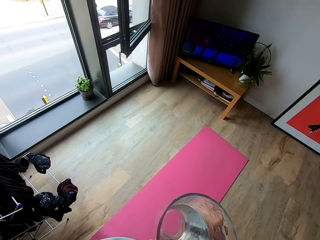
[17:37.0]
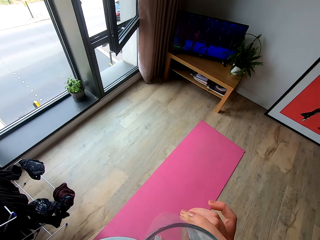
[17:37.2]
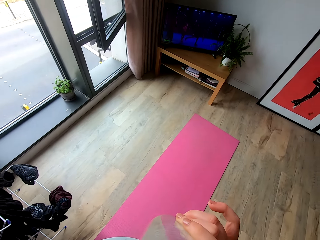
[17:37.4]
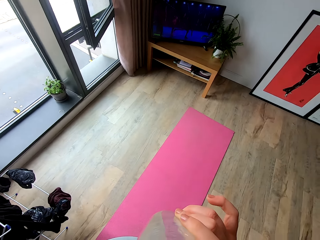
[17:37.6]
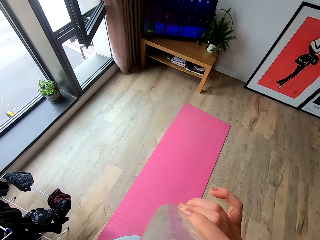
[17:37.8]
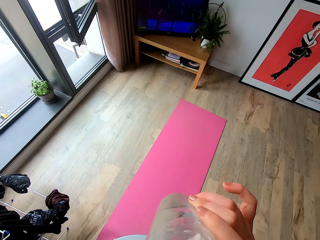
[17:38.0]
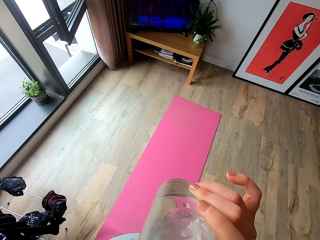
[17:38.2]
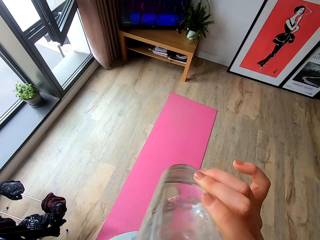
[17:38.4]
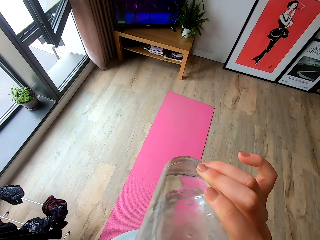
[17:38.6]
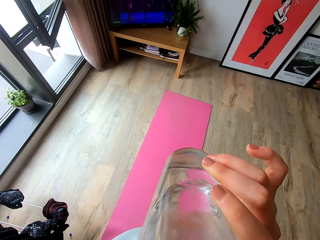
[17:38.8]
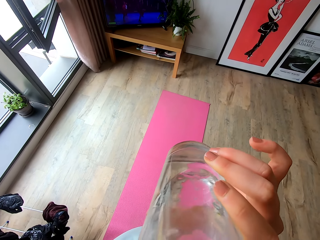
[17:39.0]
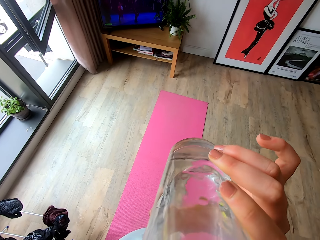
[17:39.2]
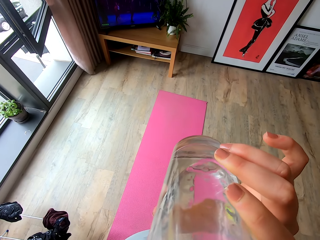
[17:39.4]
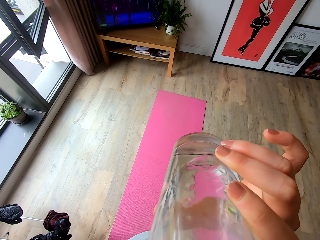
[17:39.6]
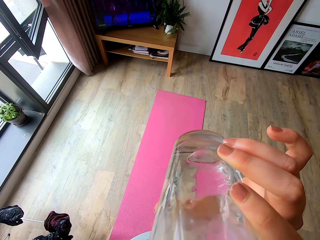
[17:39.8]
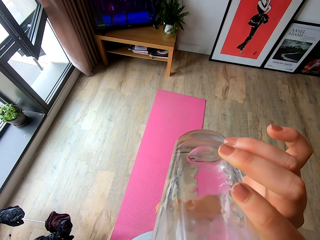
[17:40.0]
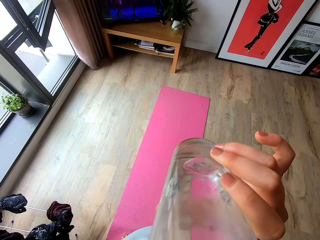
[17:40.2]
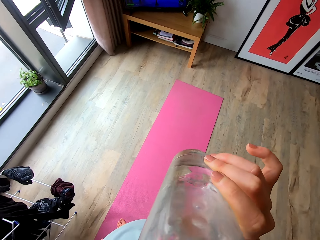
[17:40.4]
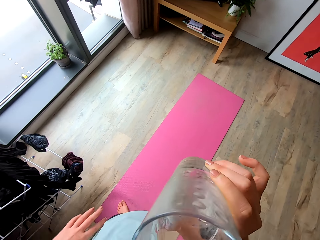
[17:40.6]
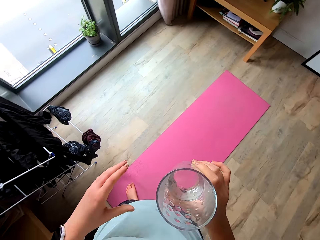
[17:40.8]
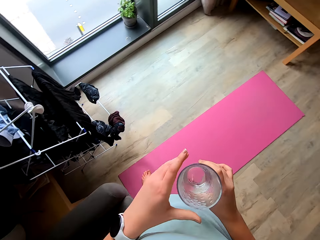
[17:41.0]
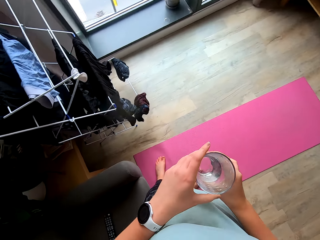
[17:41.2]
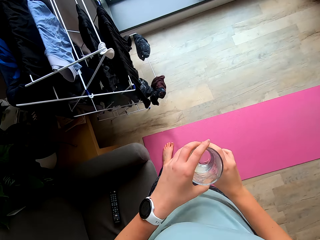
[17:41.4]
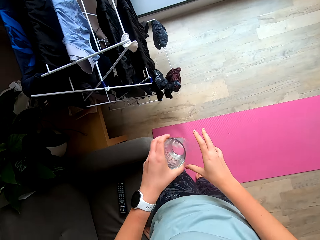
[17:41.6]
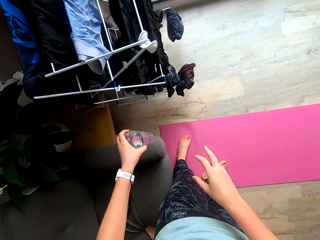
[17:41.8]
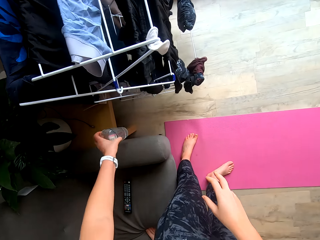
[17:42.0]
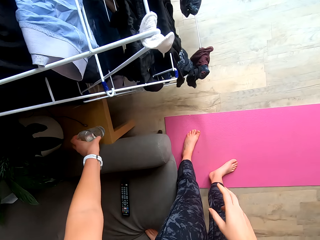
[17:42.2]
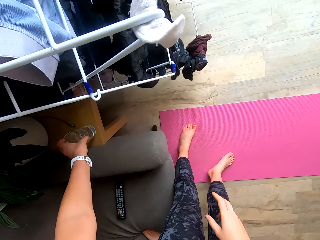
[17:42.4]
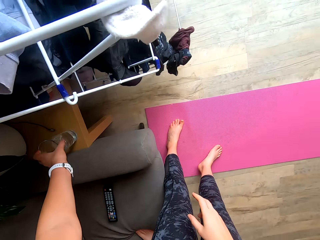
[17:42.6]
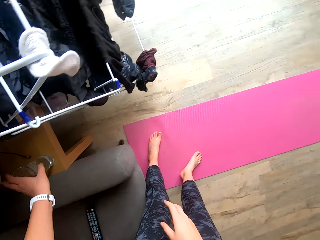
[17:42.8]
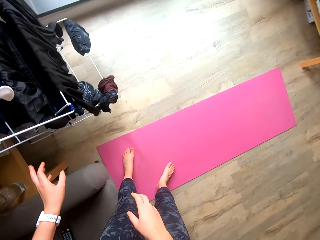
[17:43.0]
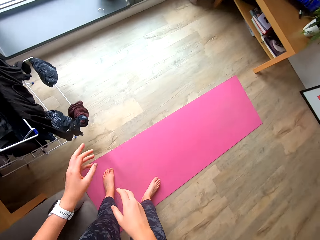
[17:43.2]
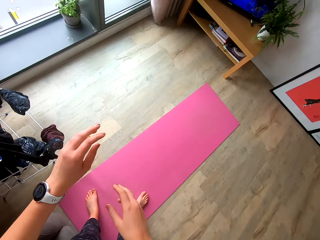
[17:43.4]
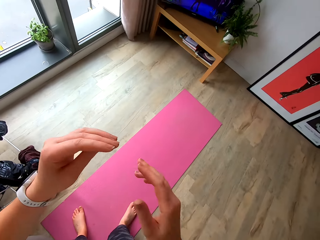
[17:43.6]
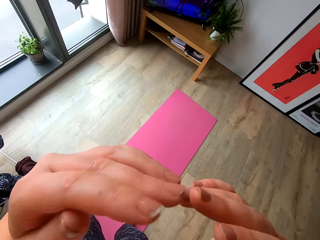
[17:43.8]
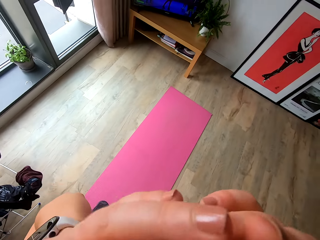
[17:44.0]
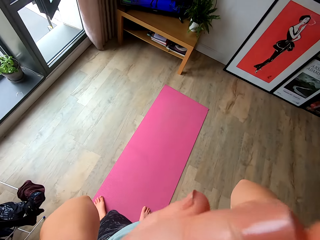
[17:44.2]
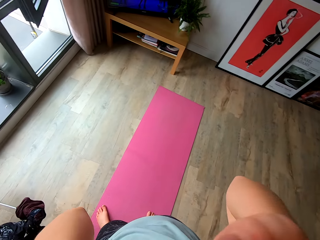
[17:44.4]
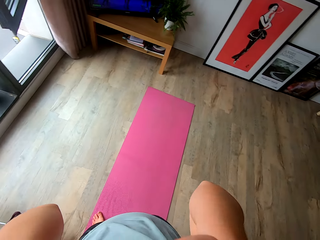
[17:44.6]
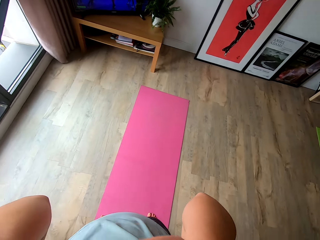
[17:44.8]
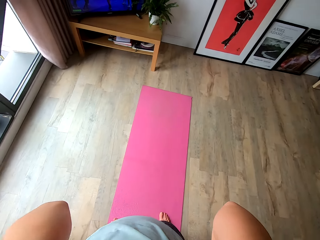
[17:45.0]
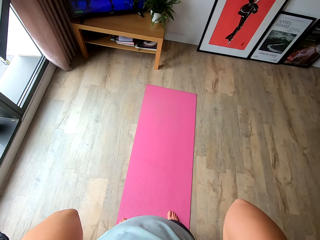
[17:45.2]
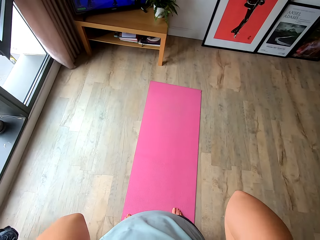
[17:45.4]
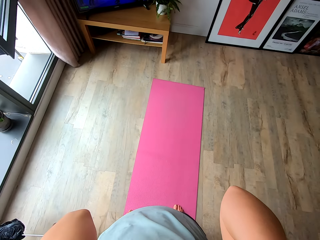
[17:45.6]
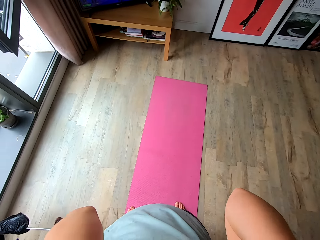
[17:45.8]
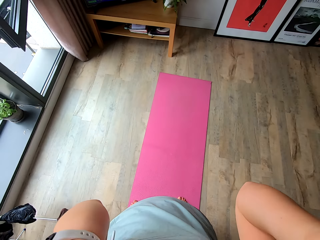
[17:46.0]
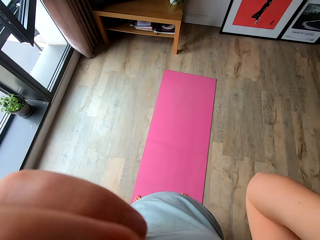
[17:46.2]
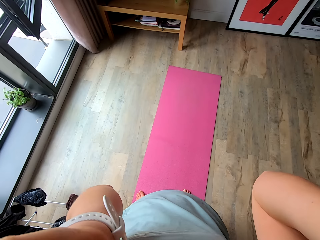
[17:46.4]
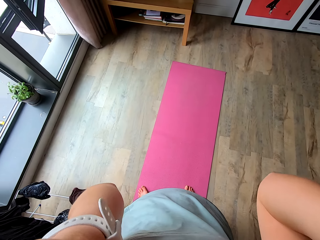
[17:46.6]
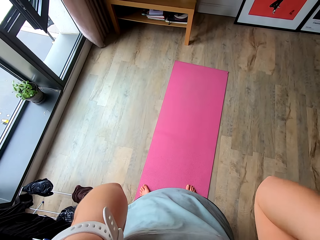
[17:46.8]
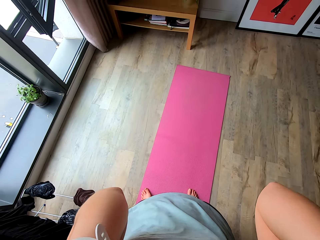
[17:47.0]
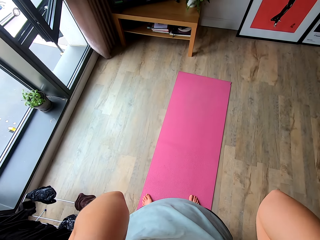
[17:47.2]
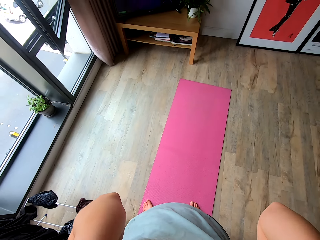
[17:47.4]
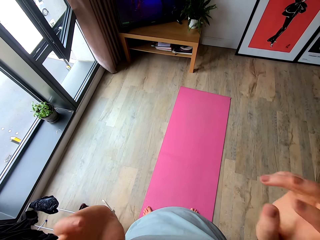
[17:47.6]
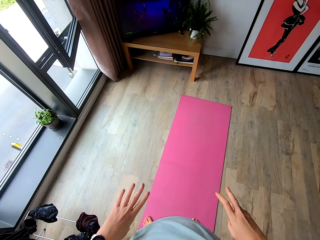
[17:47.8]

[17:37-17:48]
The camera wearer drinks the water. She puts the glass of water on the table. She lifts her hands. She adjusts the camera with her hands.

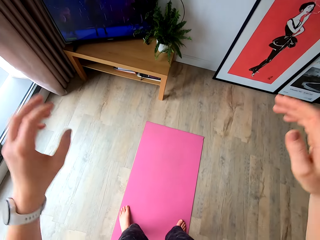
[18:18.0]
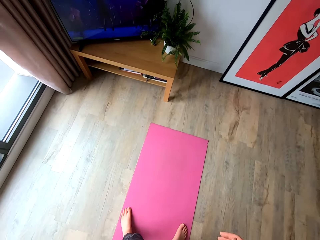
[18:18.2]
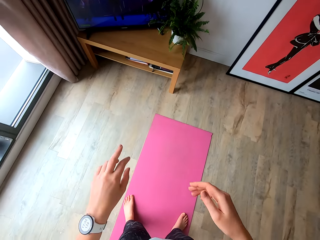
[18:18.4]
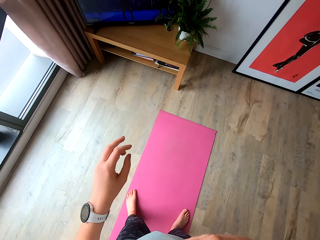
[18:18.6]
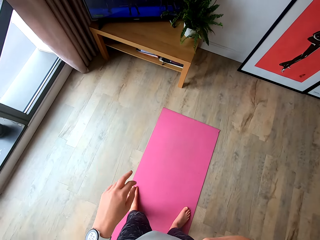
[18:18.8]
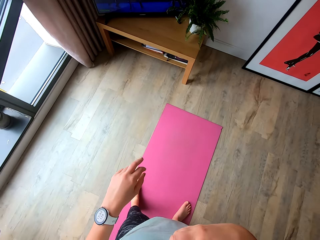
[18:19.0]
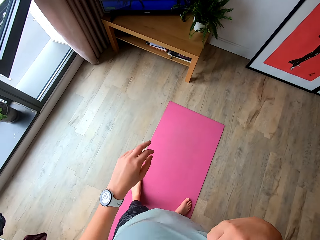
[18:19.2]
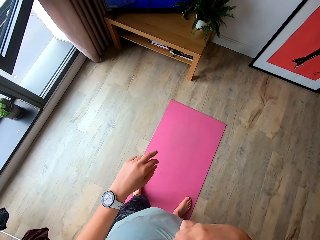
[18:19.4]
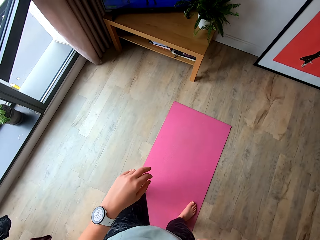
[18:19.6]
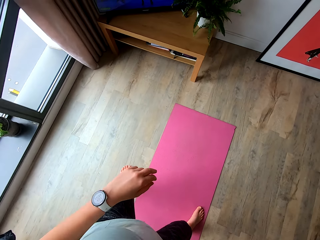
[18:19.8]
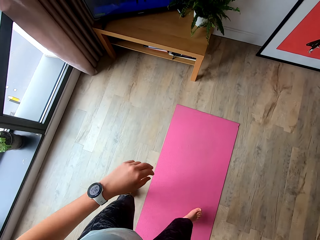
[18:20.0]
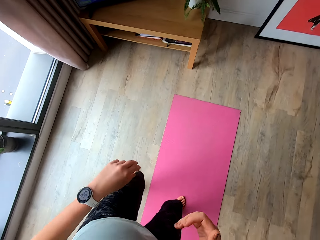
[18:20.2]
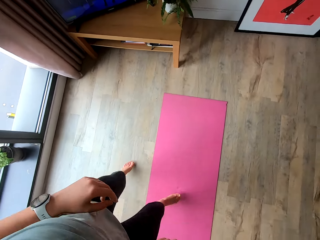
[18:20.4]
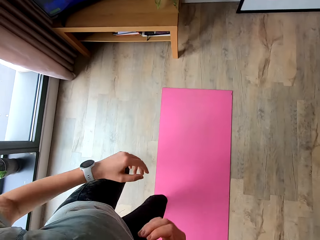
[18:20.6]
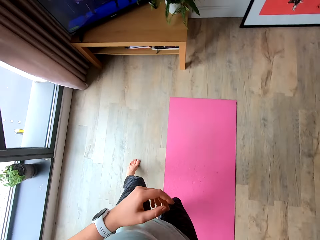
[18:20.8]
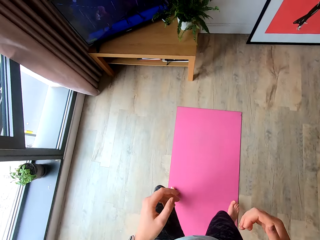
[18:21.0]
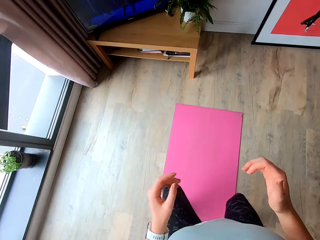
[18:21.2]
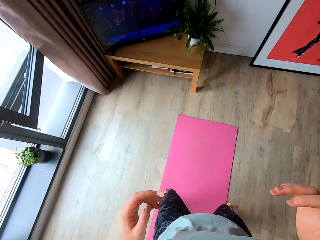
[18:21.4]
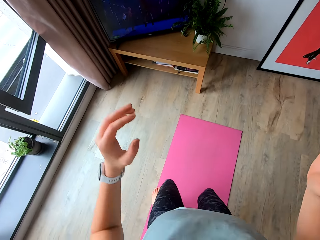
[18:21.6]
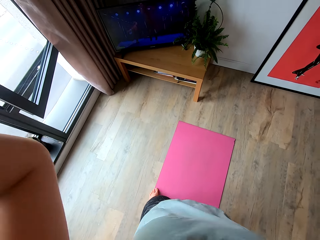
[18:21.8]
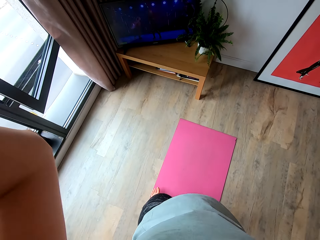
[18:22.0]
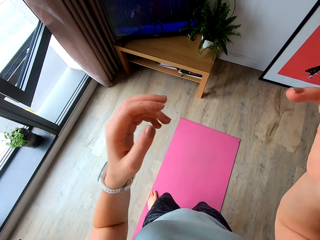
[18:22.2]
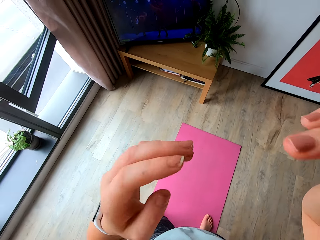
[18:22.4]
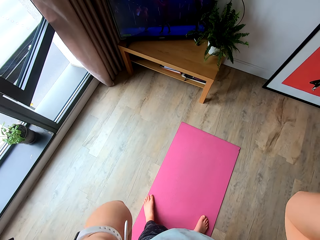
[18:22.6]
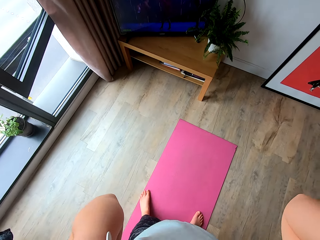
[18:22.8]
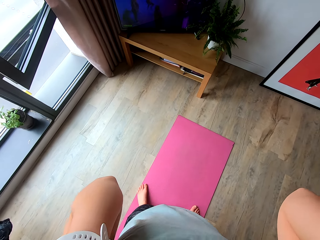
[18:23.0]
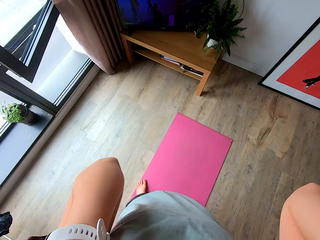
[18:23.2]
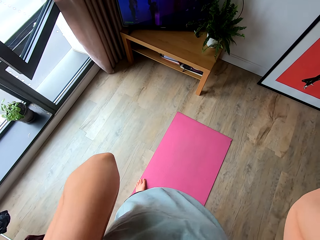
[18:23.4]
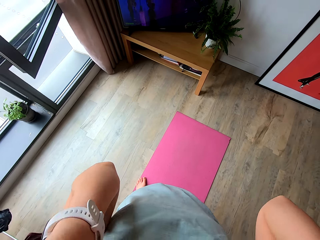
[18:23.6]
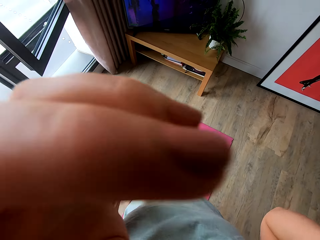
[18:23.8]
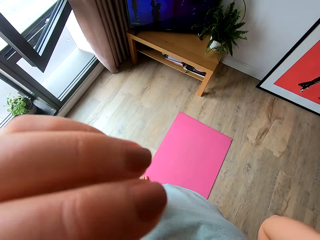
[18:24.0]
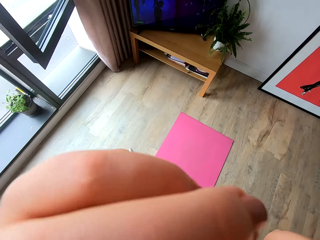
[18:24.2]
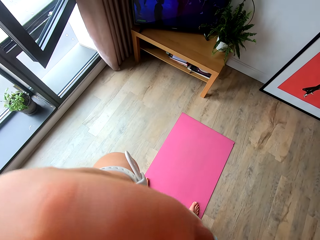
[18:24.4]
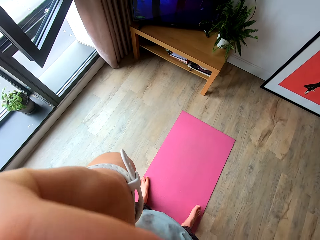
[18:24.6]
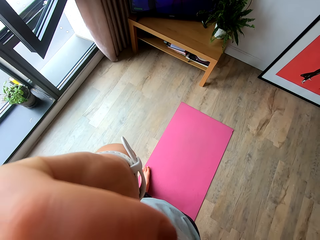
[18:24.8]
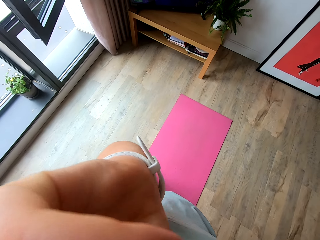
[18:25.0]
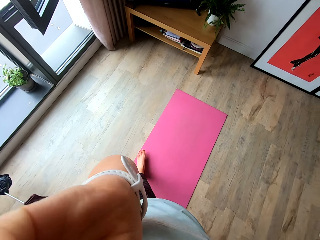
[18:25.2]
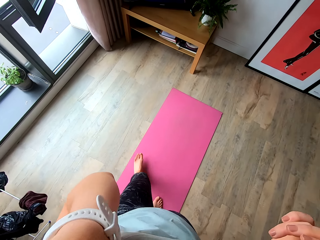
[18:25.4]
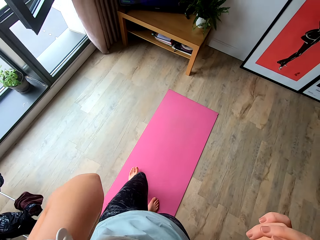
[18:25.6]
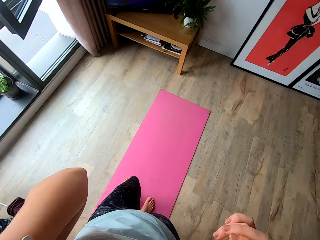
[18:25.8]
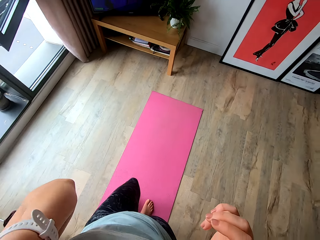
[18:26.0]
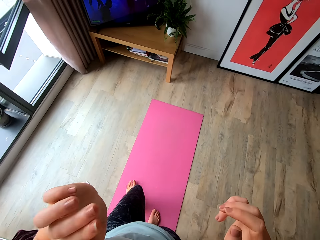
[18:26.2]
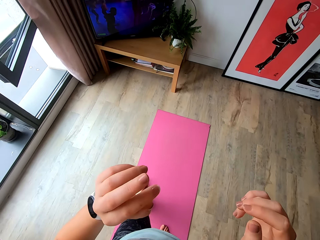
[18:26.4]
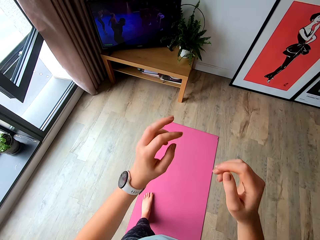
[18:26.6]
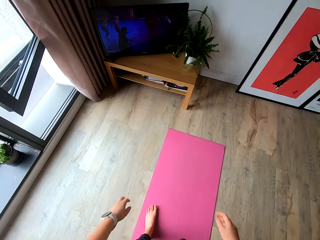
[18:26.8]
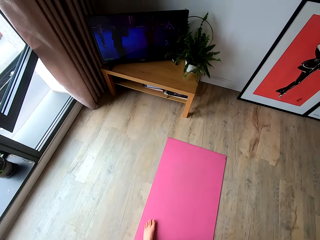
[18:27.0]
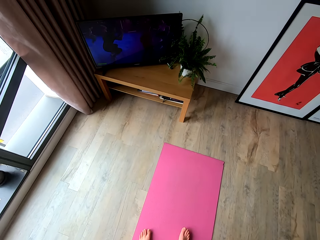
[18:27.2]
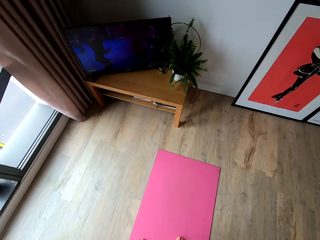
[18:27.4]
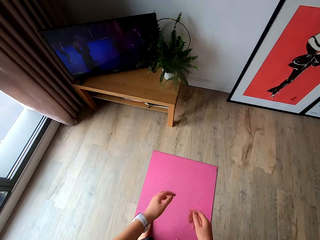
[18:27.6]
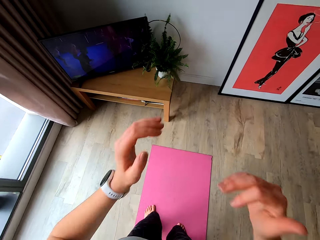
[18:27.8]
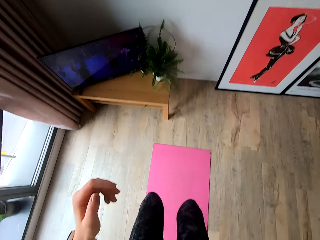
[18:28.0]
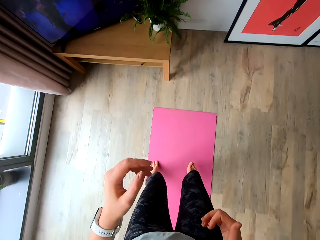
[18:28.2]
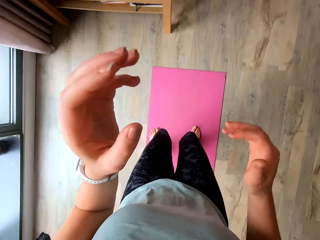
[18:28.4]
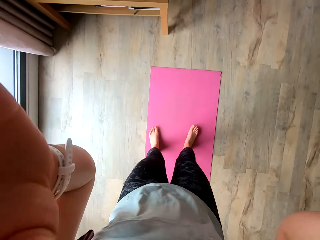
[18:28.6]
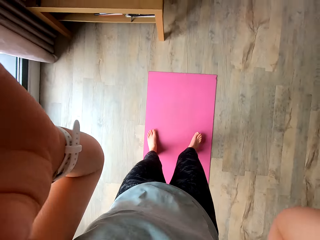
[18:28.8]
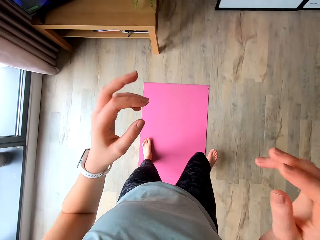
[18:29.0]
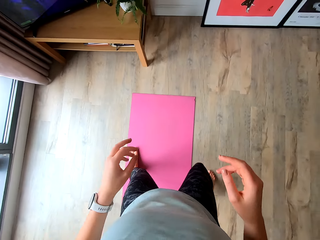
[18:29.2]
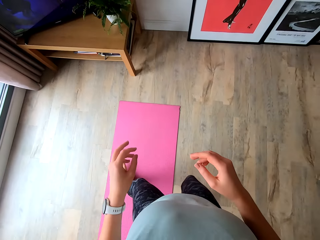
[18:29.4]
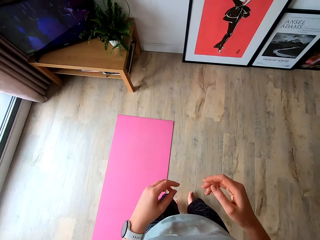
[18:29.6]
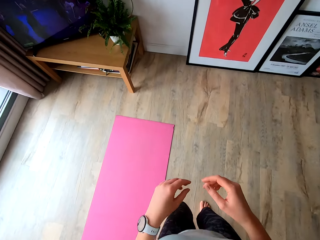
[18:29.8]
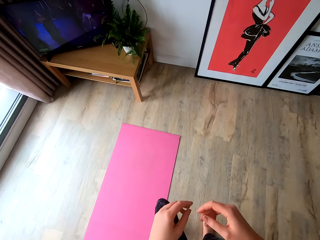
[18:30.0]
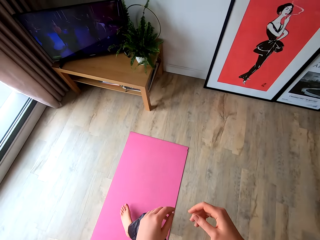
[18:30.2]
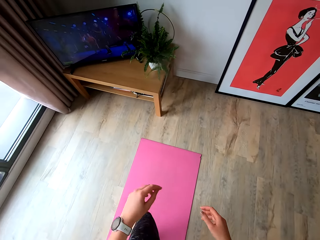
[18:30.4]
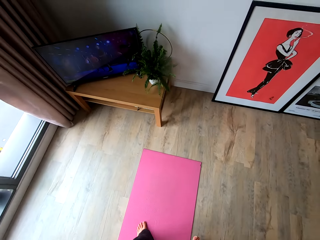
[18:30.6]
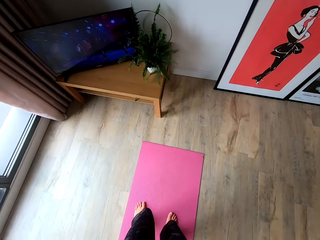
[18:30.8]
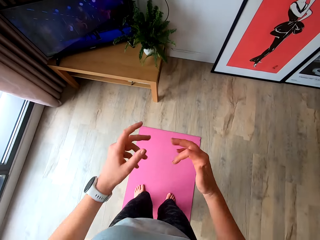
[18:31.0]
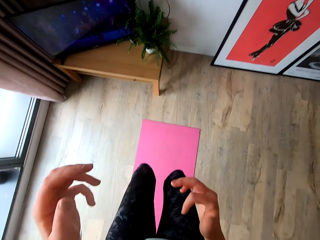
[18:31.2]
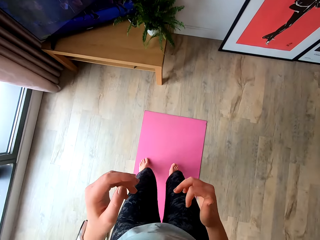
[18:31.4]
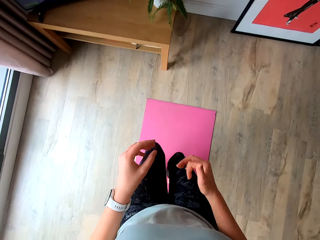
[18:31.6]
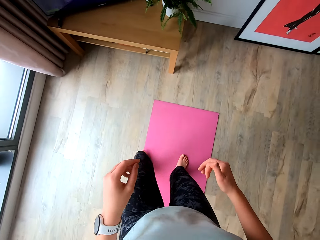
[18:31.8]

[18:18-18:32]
The camera wearer pauses. She jumps sideways. She pauses. She touches her nose. She lifts the hands. She works out in a room. She jumps on the mat.
